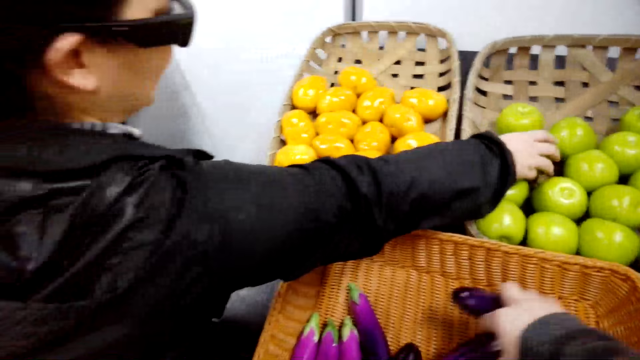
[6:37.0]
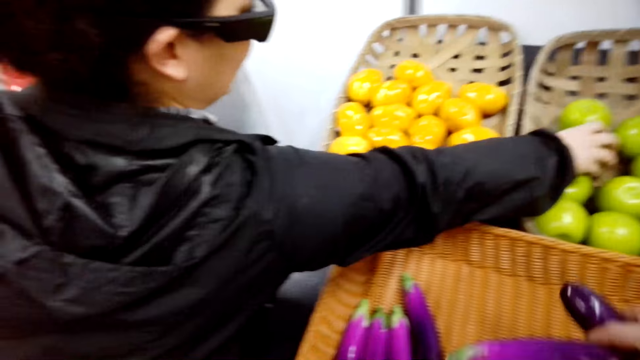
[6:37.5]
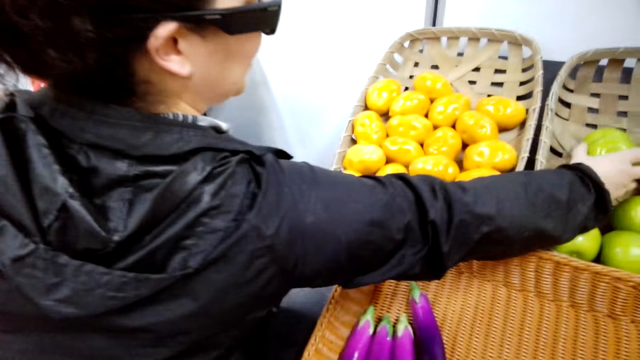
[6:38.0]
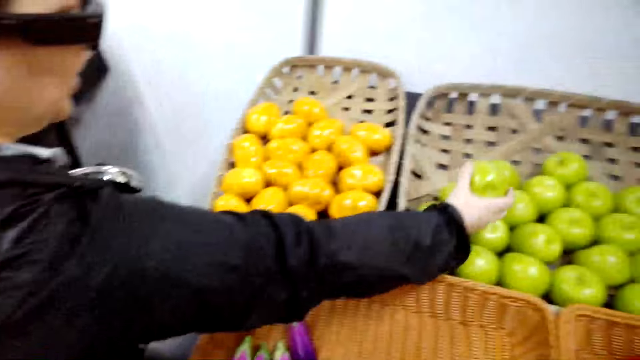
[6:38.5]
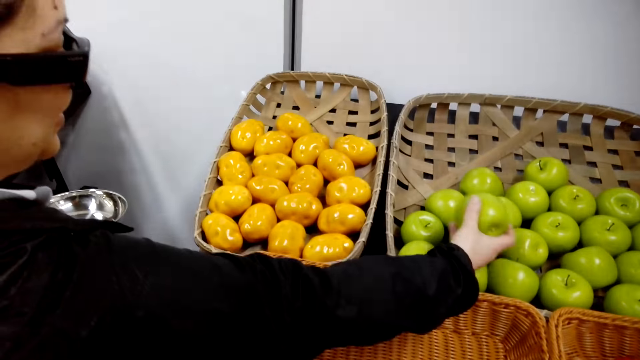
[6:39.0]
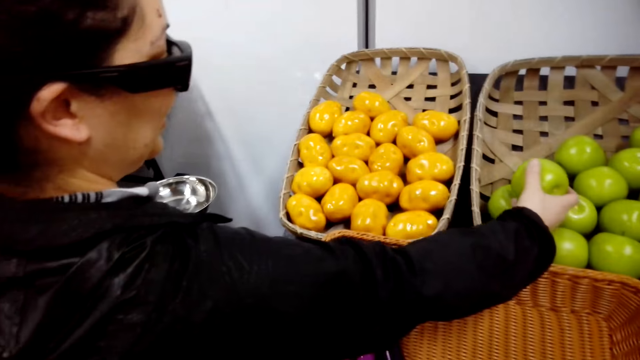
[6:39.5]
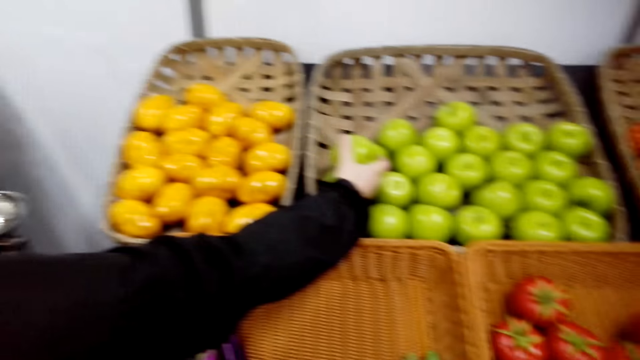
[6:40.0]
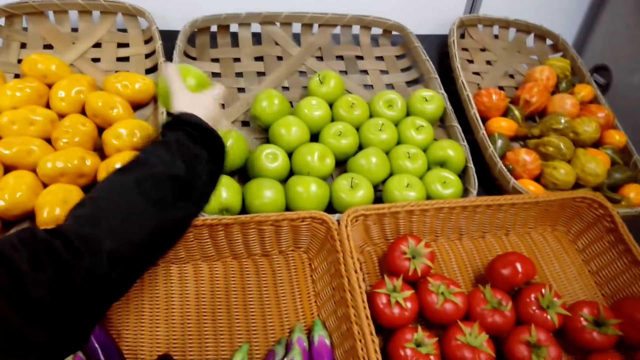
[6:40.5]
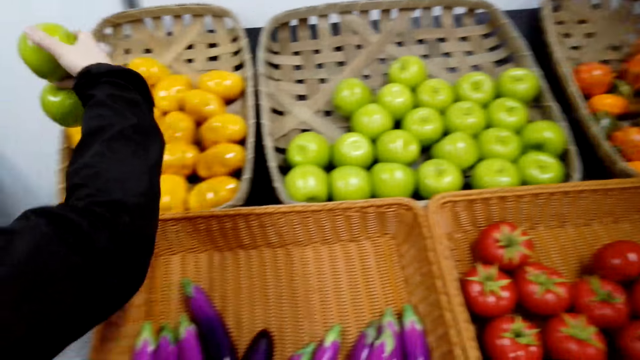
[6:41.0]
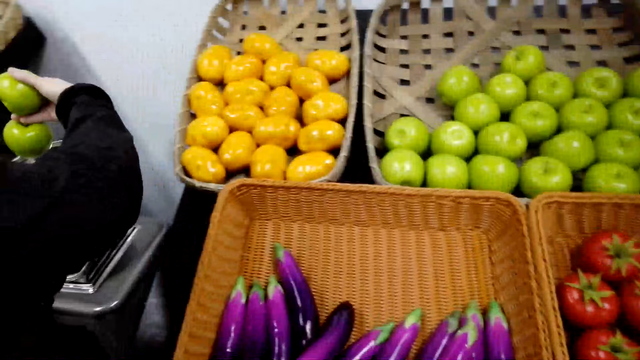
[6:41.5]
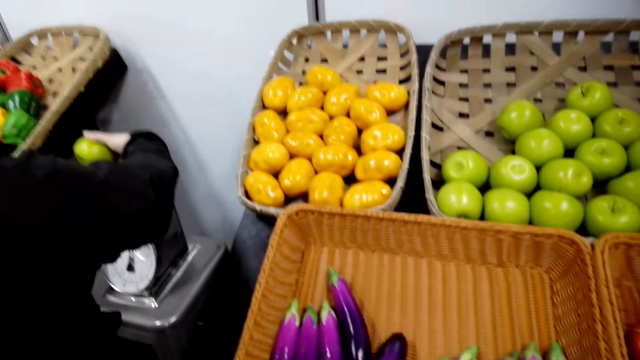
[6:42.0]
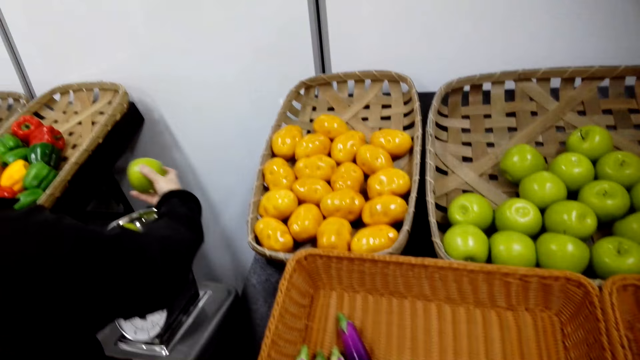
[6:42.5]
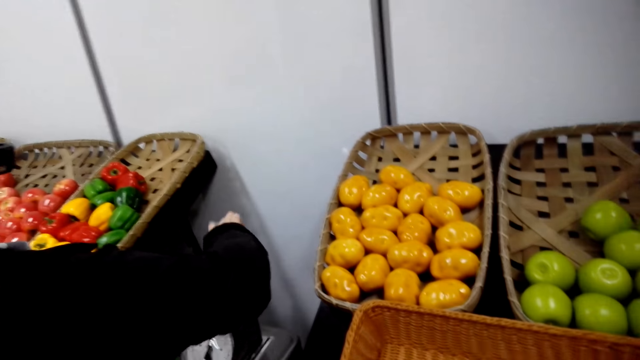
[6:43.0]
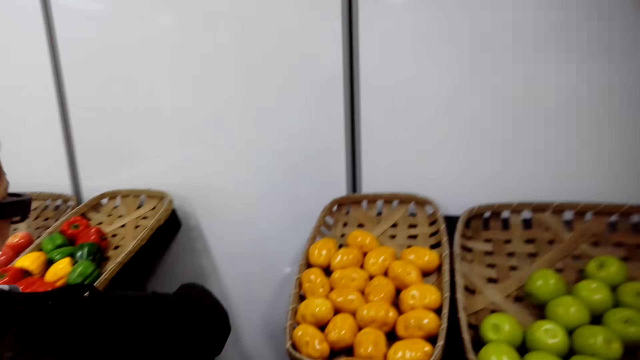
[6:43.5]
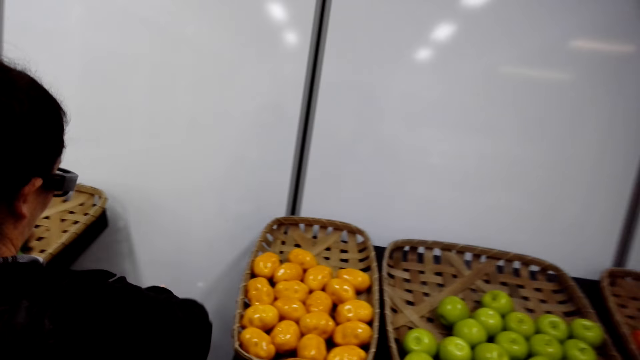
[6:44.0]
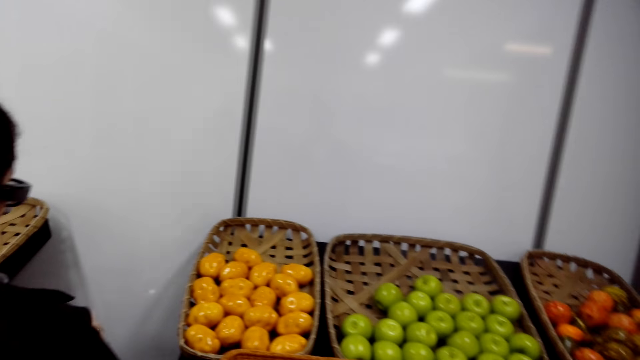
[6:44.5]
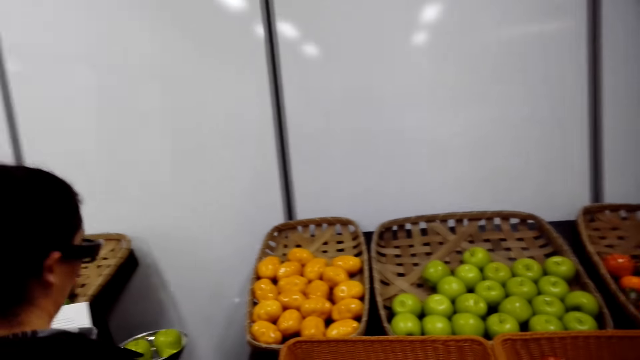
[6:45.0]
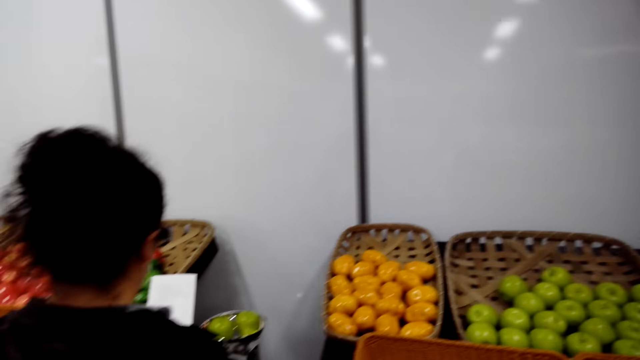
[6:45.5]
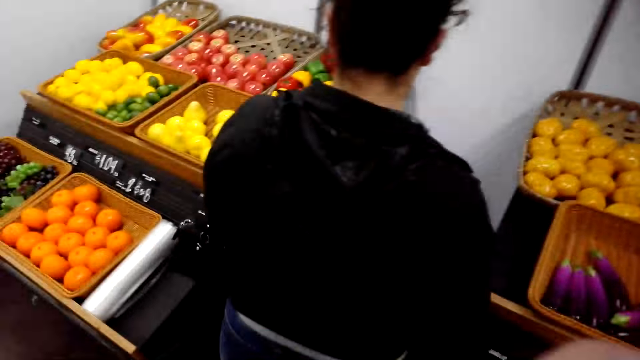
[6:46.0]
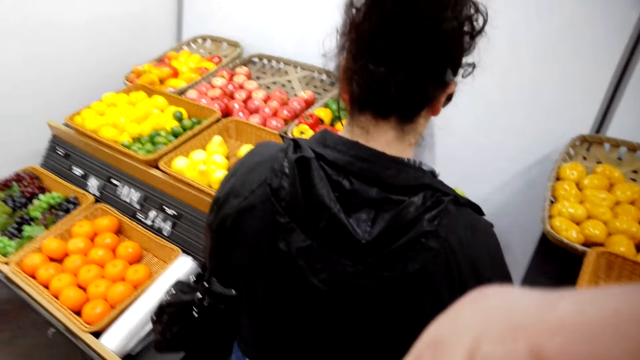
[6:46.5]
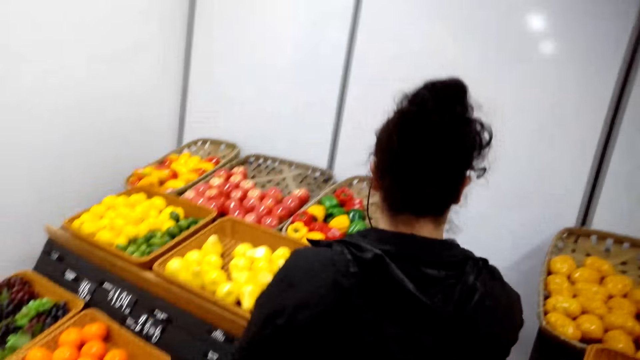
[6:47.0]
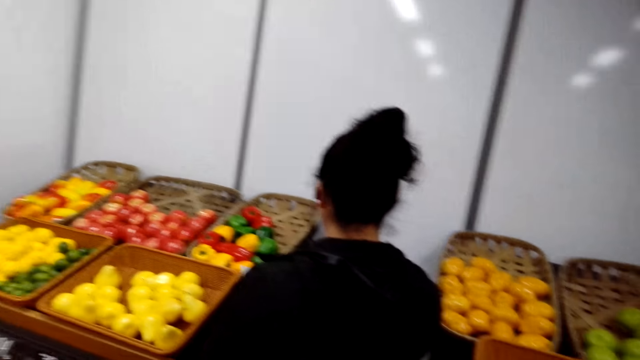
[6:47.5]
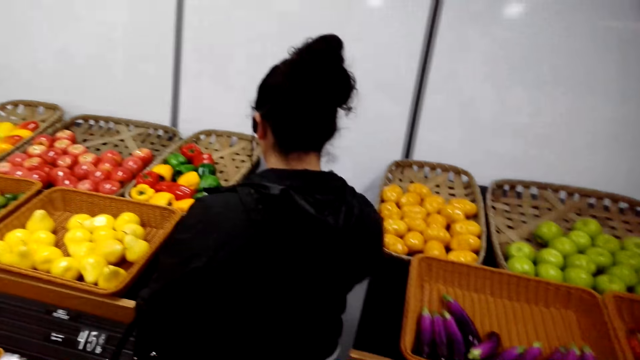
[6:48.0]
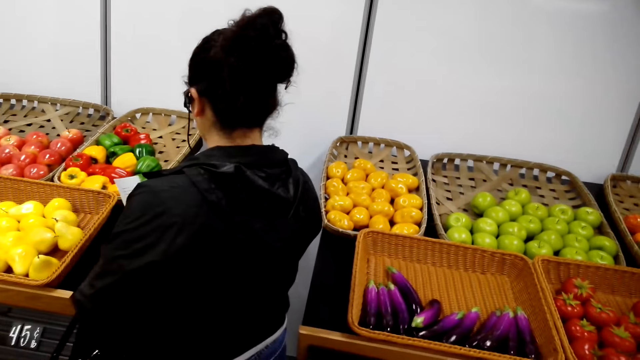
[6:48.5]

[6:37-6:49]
A woman picks an apple. The camera wearer looks around. The woman weighs the fruits in the scale balance. The woman places the apple on the weighing machine. The camera wearer looks around.

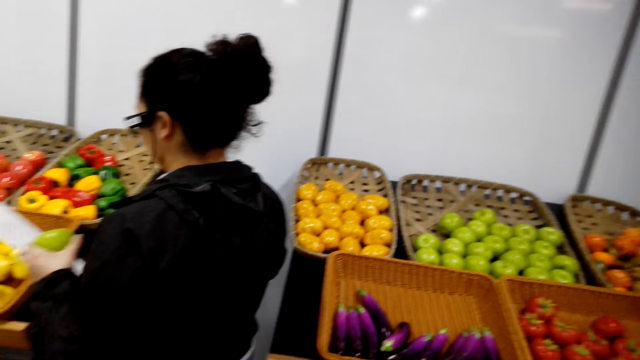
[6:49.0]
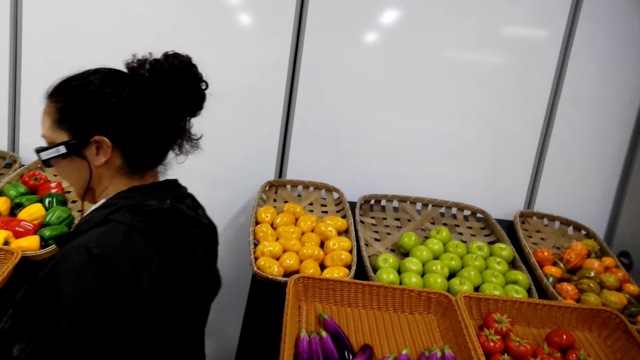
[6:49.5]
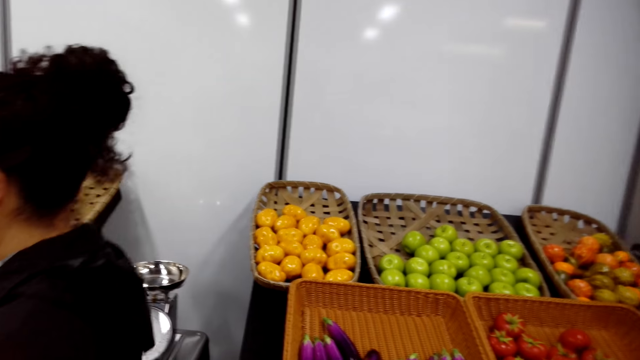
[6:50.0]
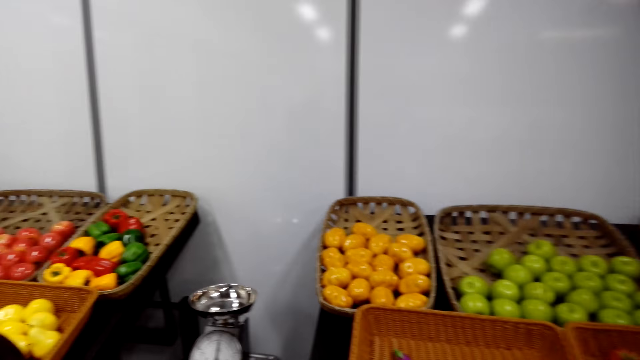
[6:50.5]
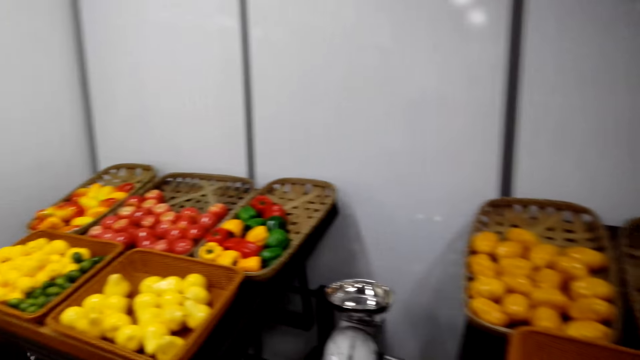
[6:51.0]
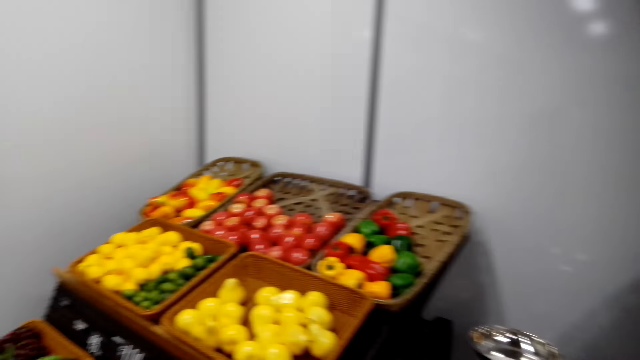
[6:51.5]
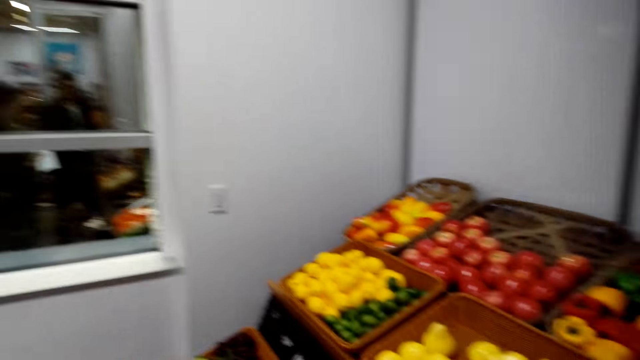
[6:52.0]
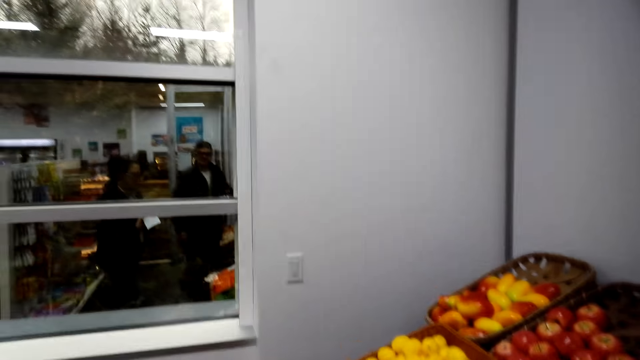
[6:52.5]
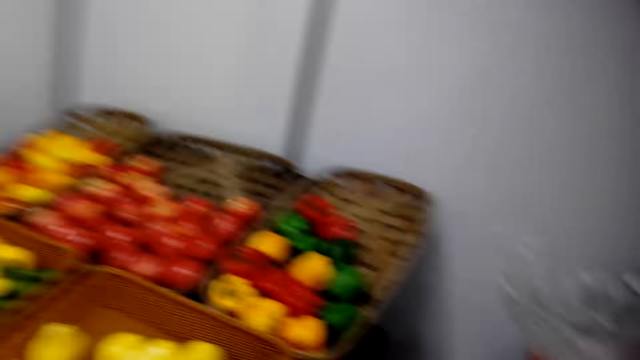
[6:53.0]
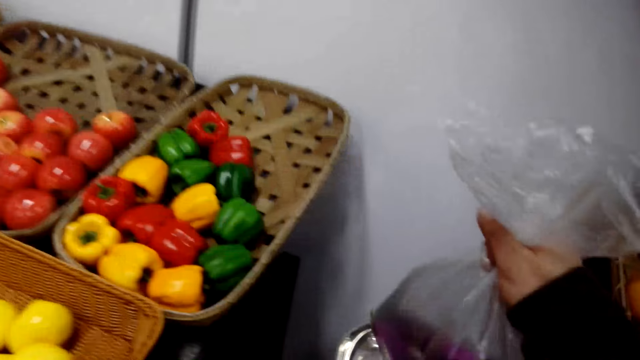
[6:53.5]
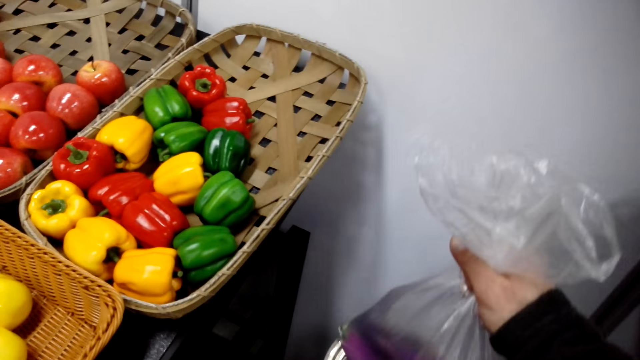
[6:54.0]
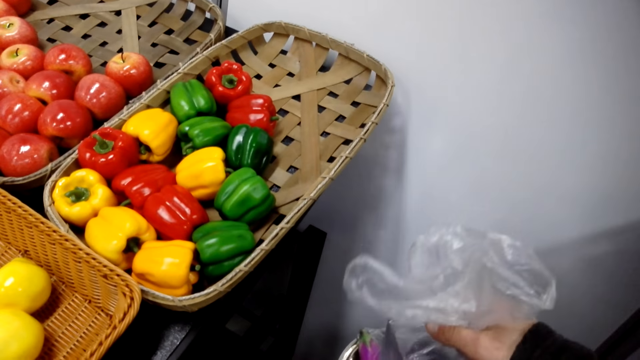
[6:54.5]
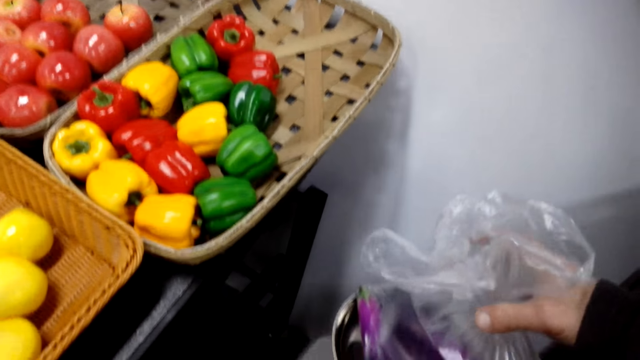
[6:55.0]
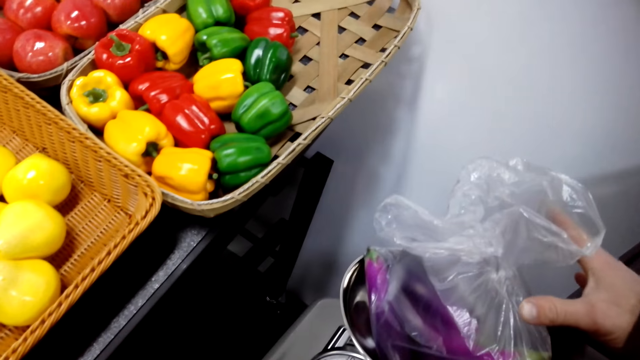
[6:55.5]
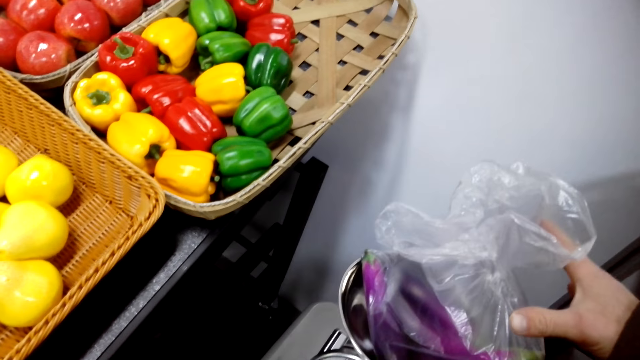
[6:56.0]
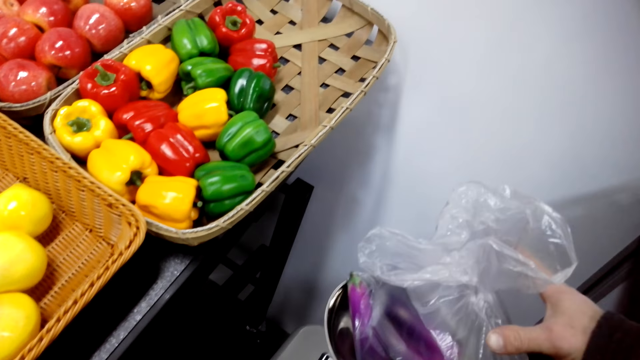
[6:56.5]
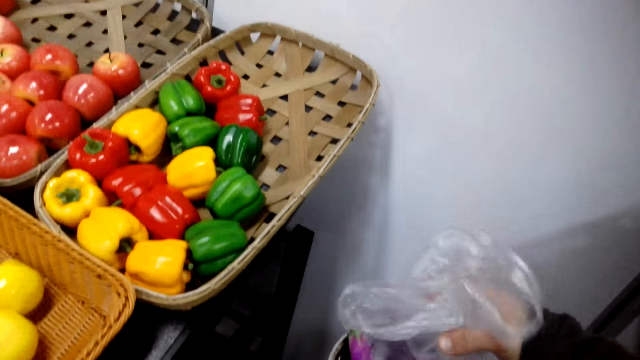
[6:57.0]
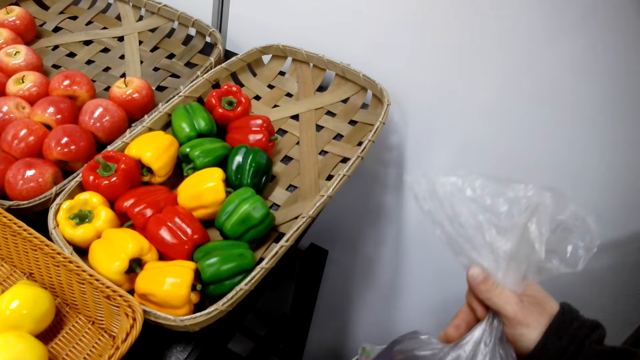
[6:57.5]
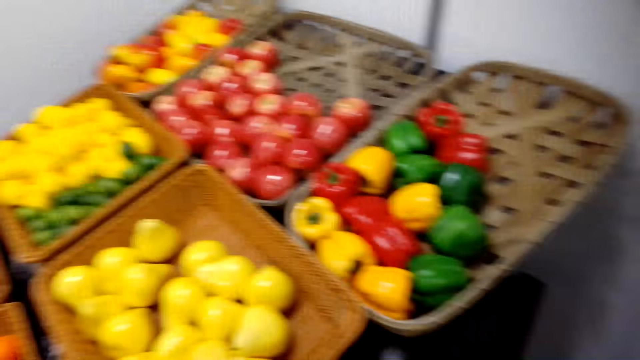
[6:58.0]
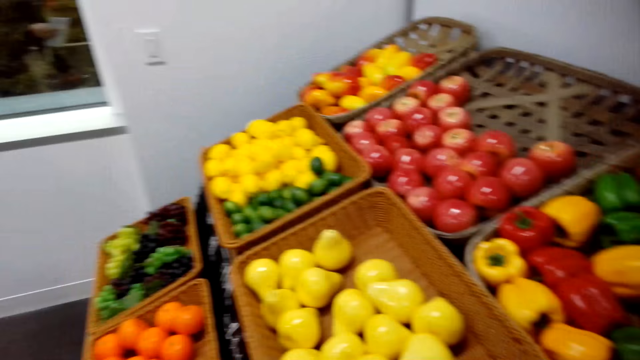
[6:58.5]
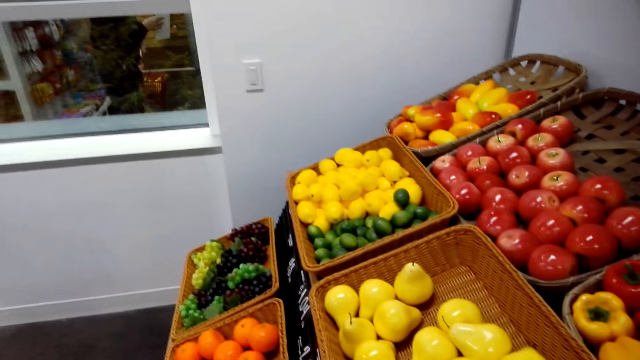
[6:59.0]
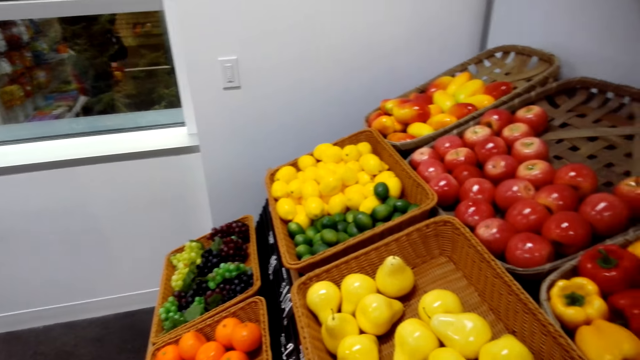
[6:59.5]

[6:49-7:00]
The camera wearer places a bag of eggplant on the weighing scale. They weigh the vegetables in the scale balance. They pick the eggplant bag.
